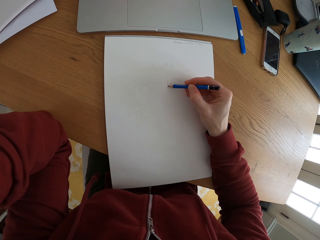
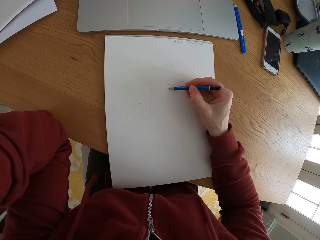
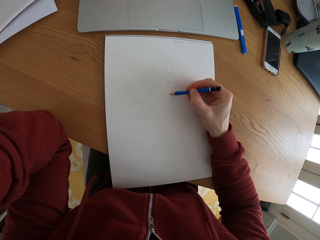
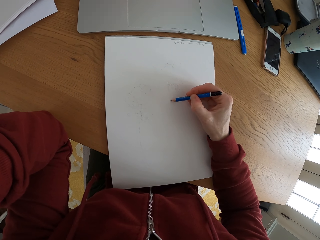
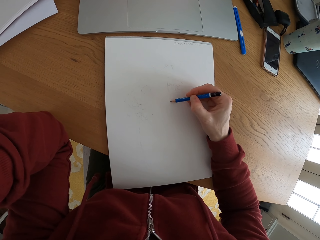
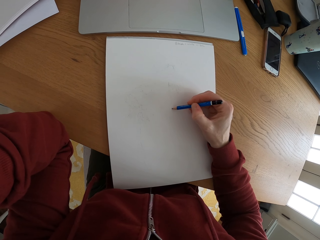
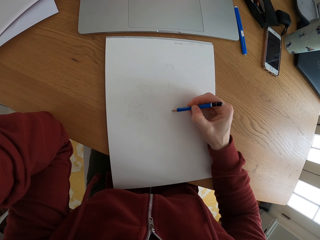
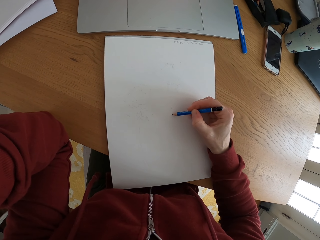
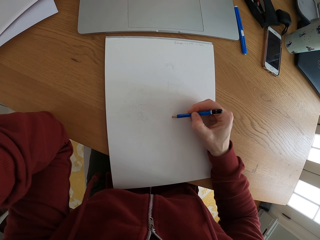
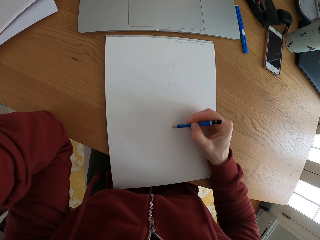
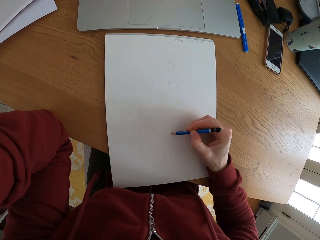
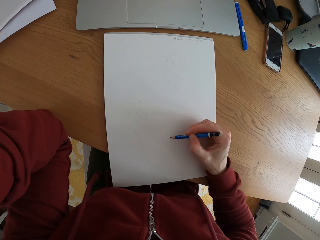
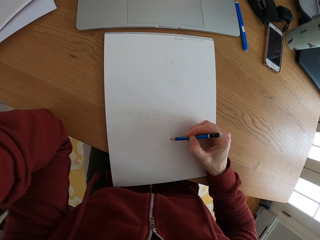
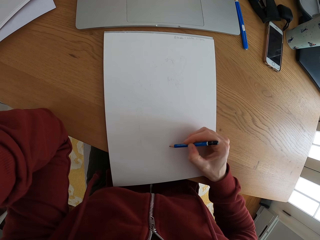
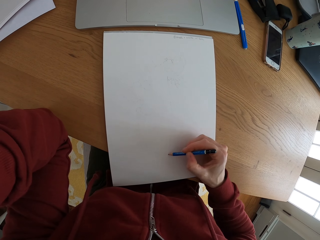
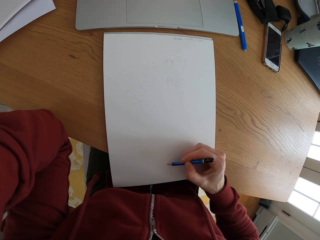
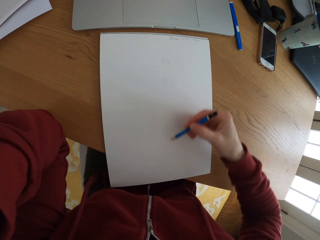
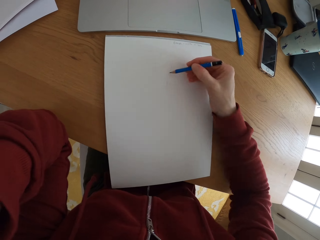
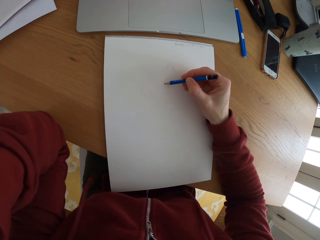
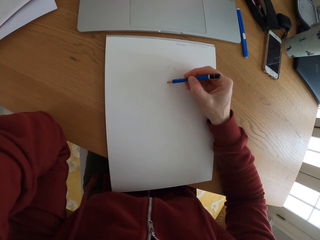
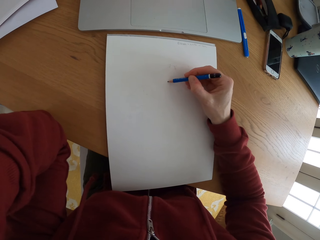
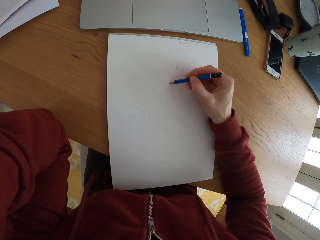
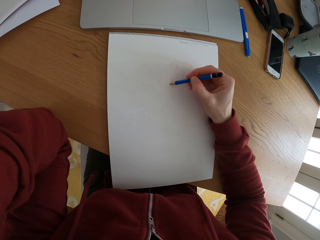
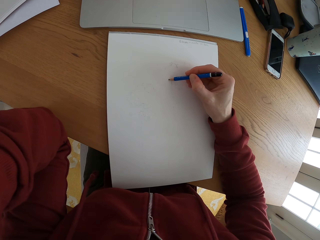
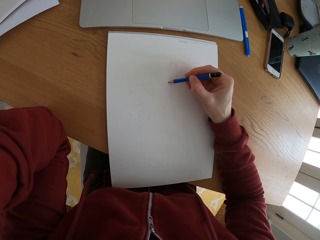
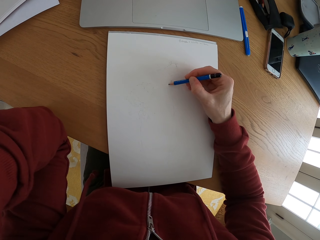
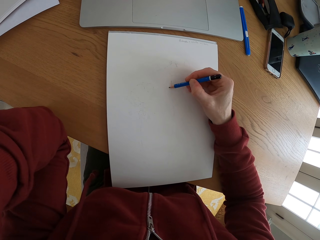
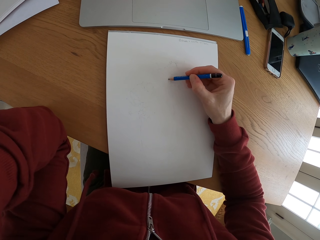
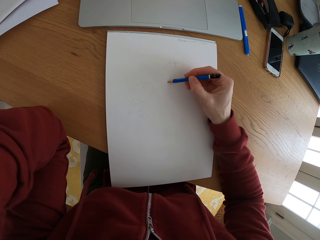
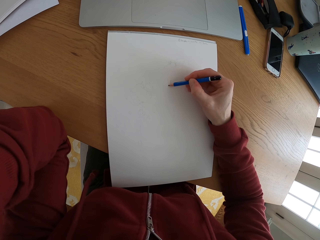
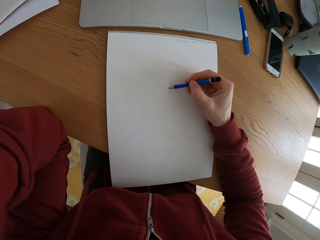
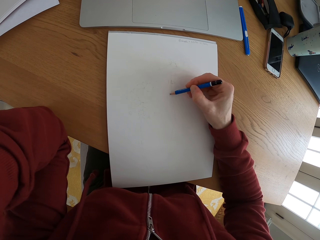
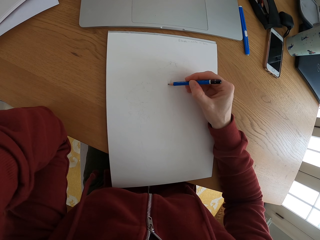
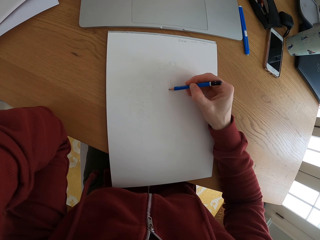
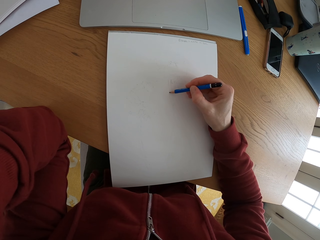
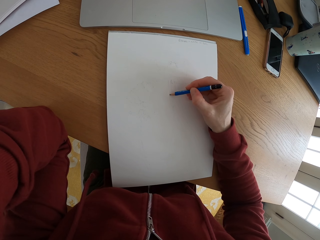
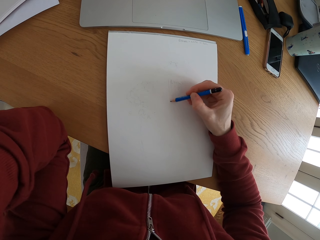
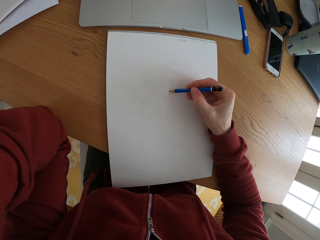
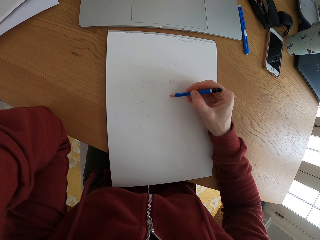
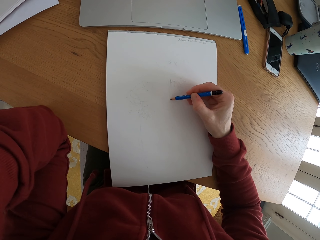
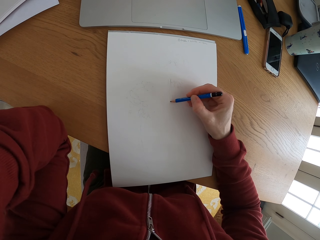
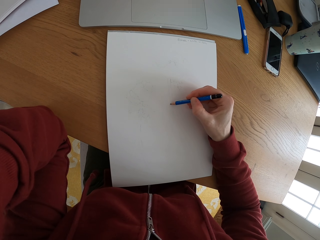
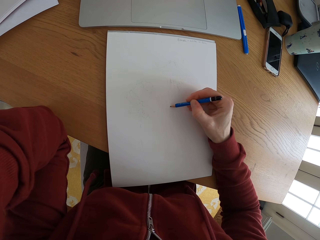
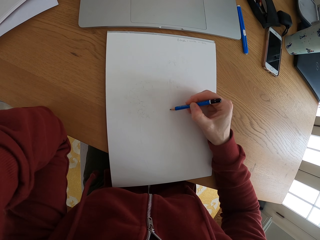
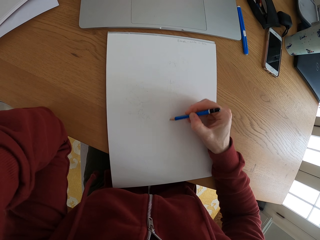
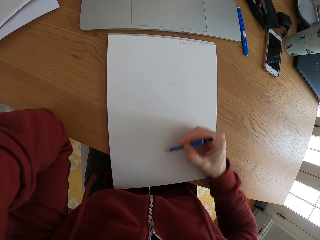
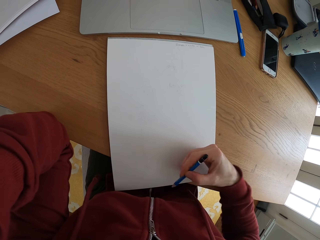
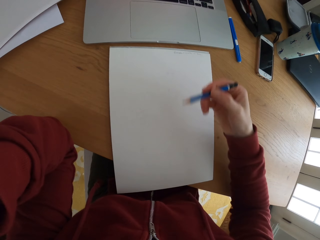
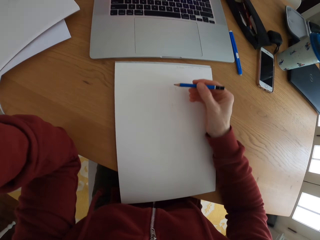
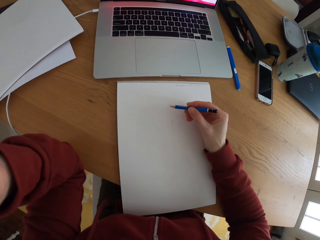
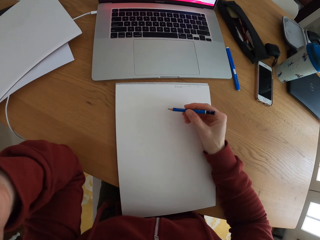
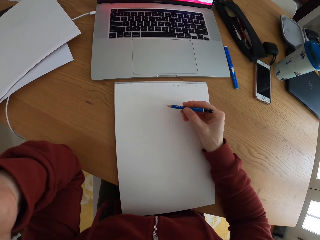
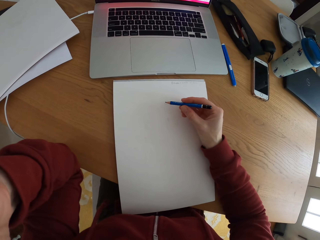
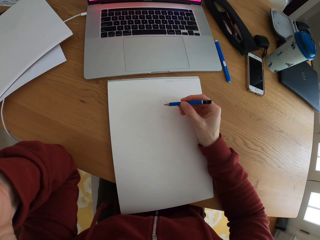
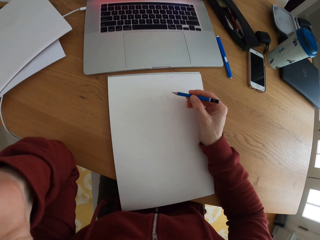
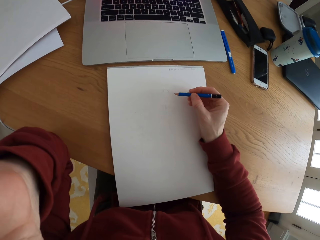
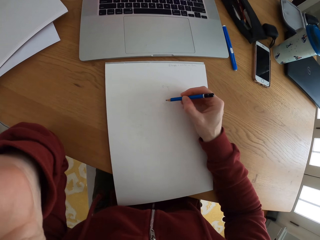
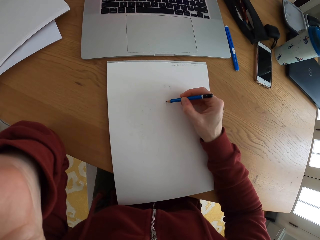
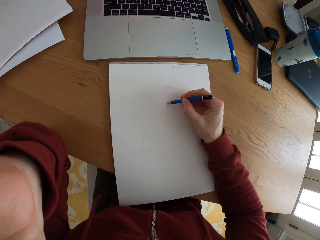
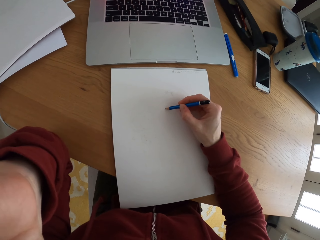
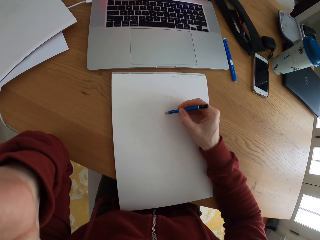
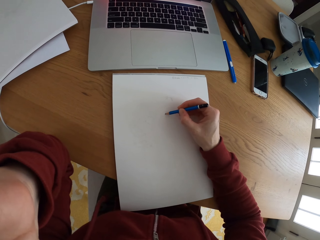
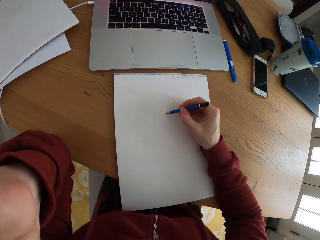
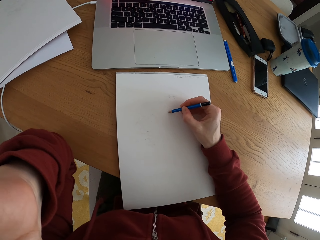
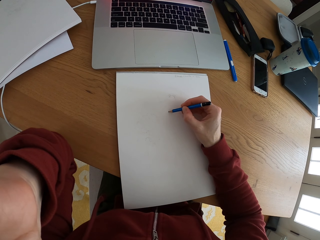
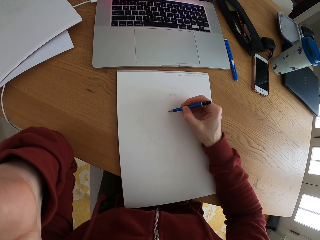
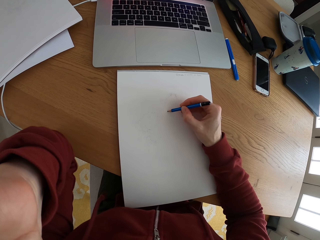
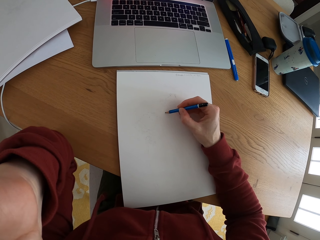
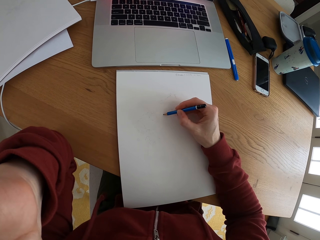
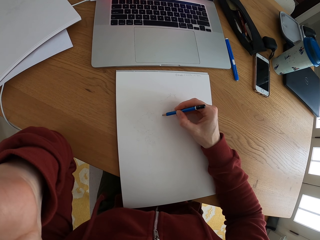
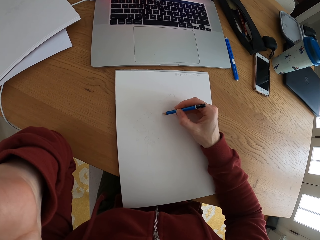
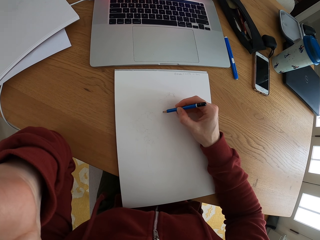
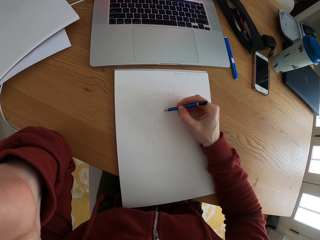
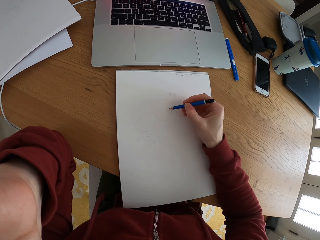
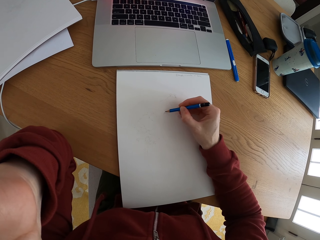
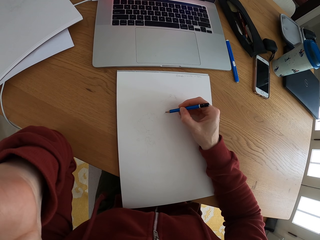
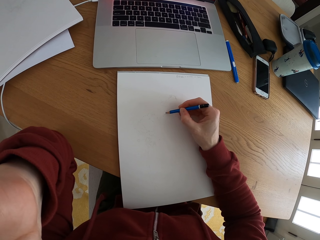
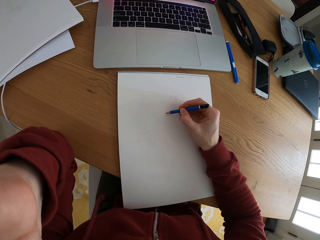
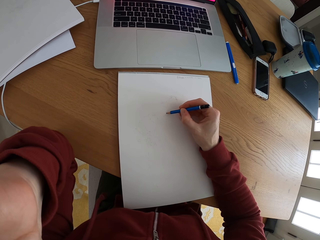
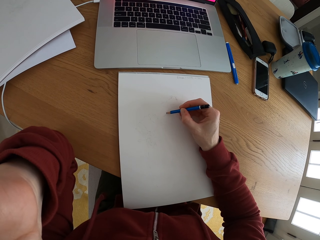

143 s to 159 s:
The camera wearer stares at the laptop. They draw a sketch with the pencil.

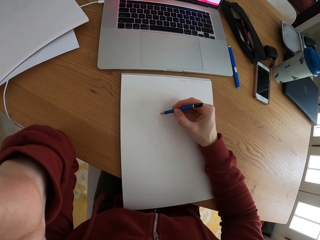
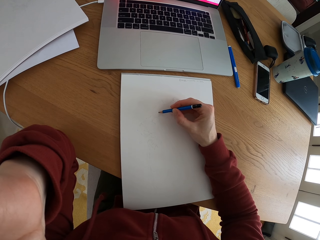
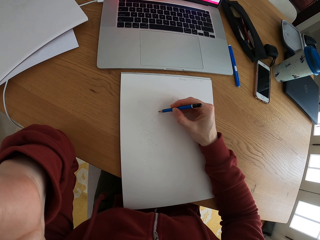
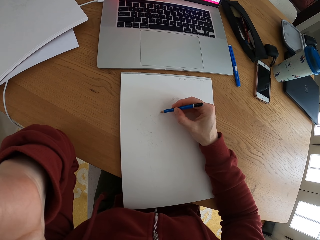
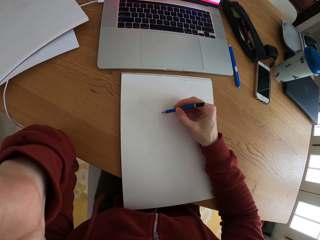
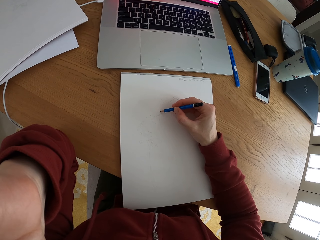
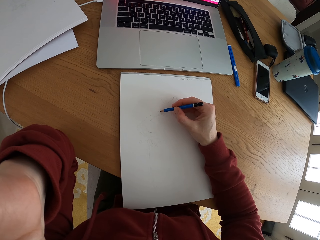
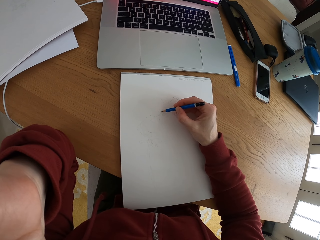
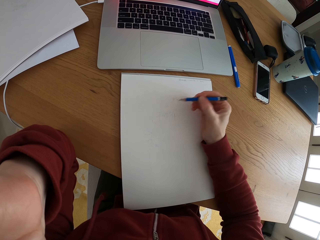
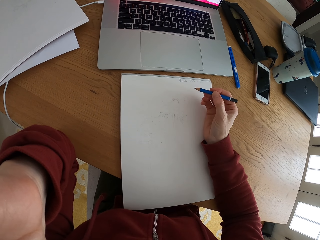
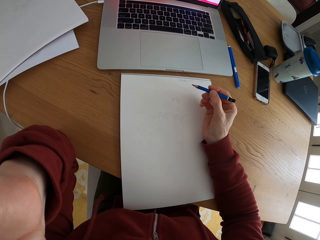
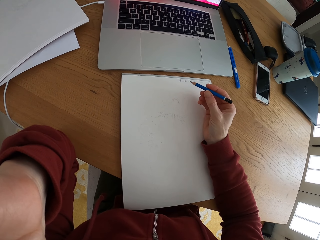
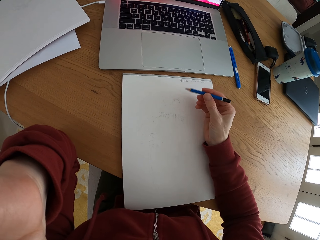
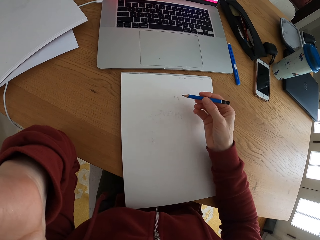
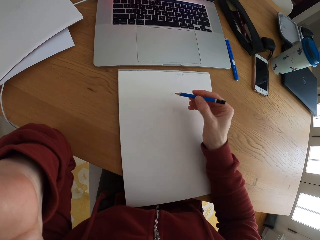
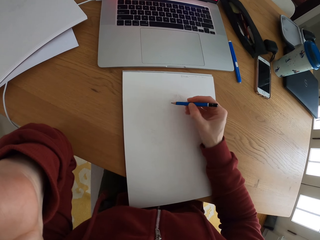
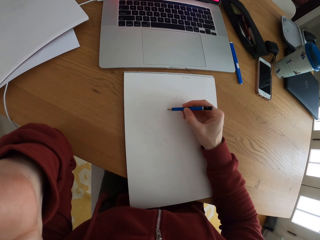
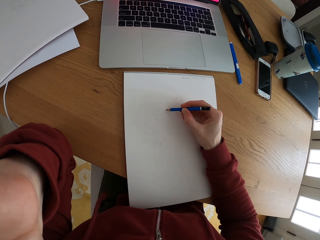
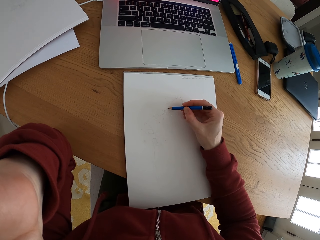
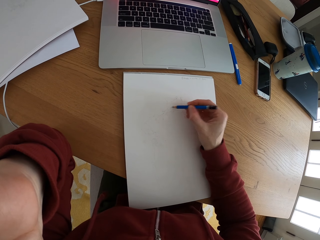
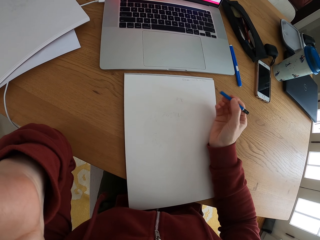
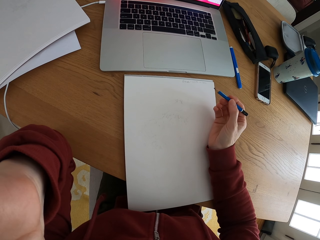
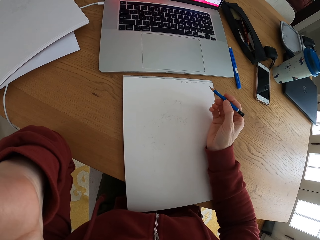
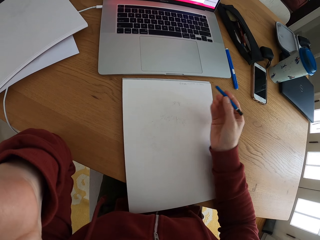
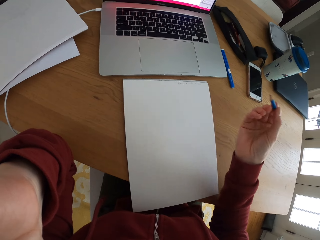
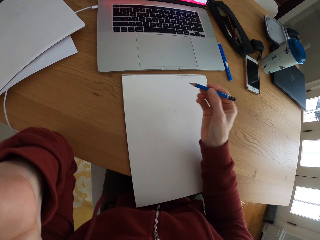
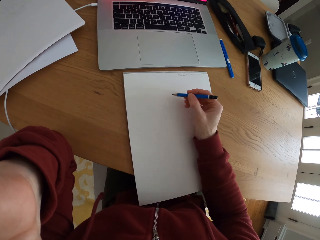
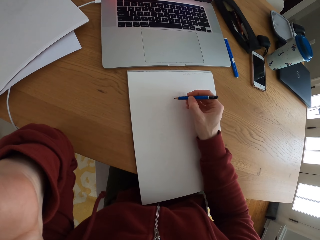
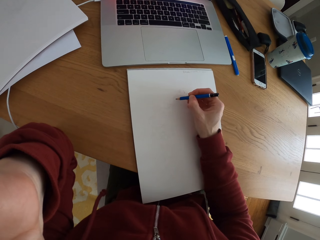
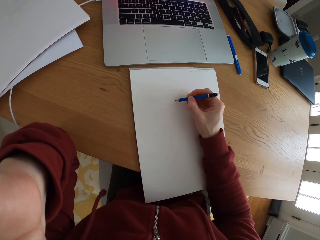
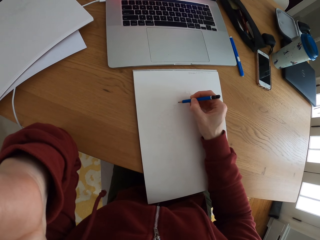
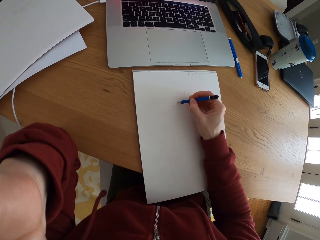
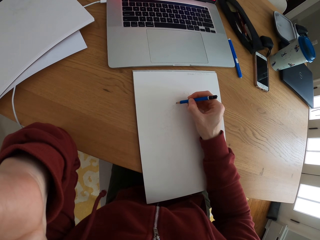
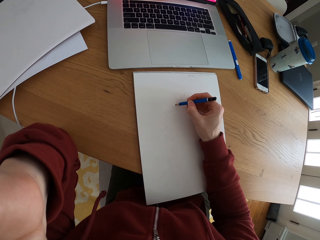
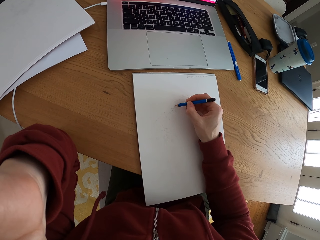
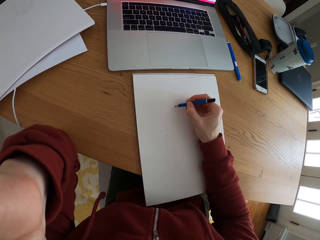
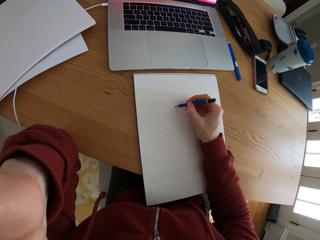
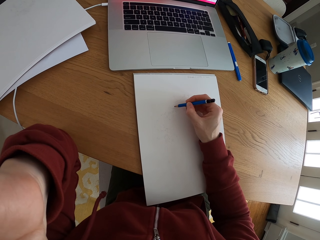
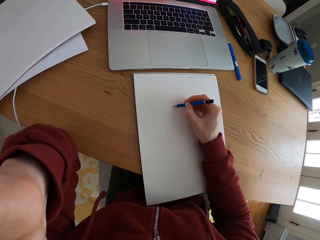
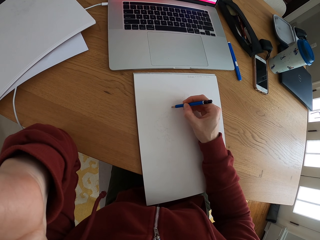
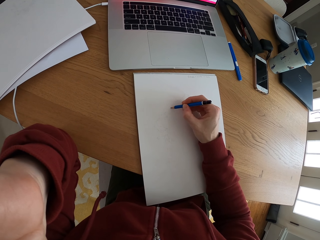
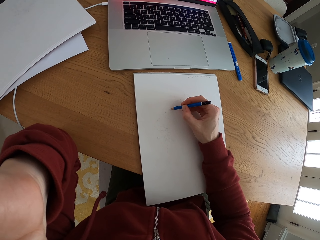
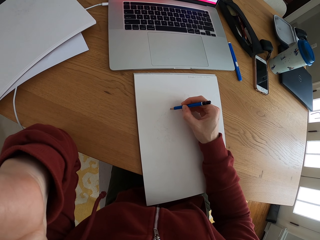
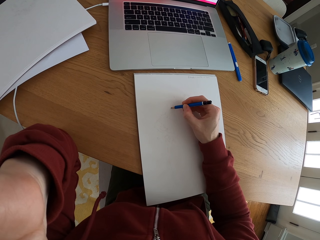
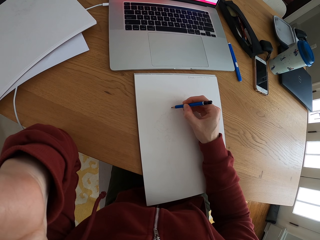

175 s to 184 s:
The camera wearer stares at the sketch. They stop to draw something on a piece of paper. They draw a sketch with the pencil. They stare at the sketch. They draw a sketch on the piece of paper with the pencil.
